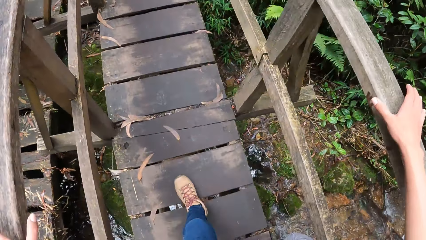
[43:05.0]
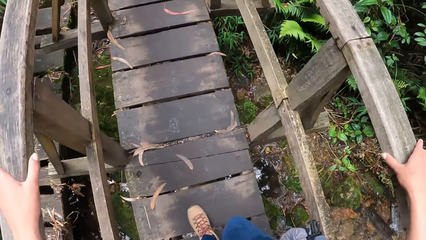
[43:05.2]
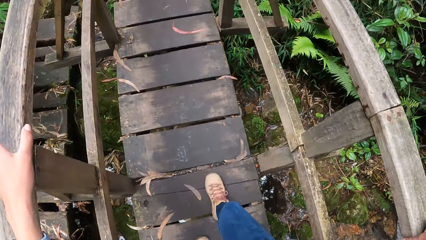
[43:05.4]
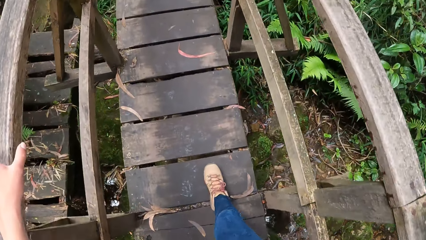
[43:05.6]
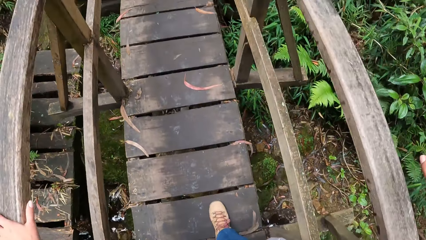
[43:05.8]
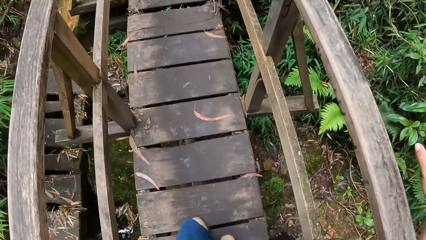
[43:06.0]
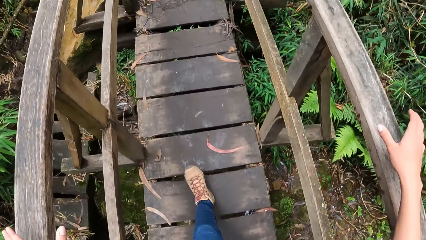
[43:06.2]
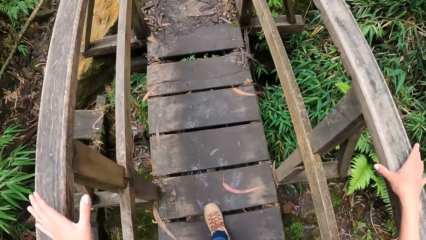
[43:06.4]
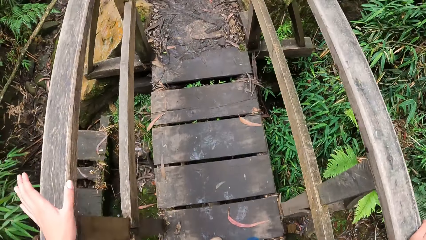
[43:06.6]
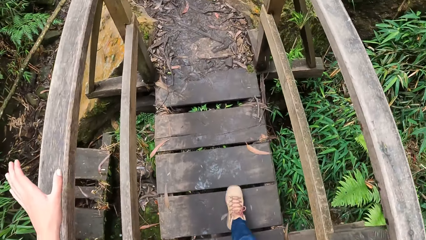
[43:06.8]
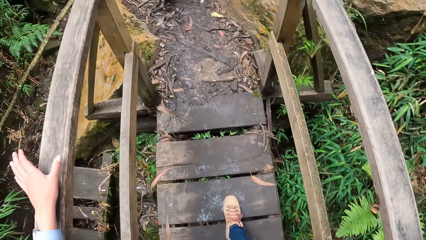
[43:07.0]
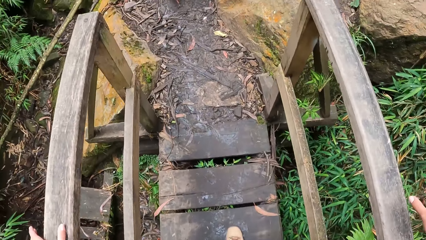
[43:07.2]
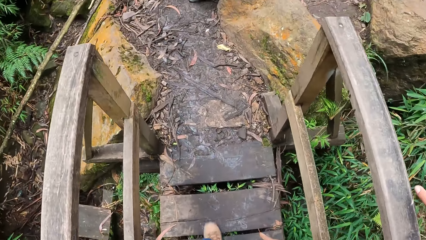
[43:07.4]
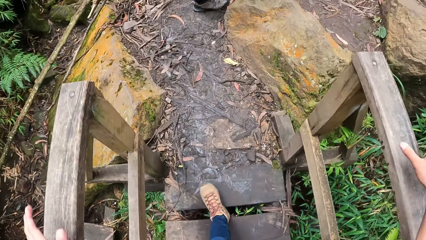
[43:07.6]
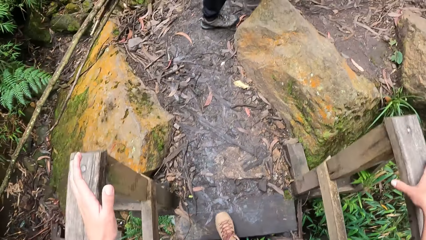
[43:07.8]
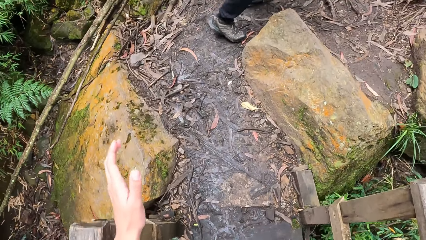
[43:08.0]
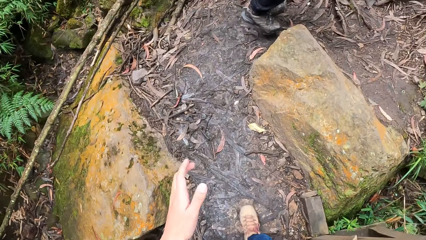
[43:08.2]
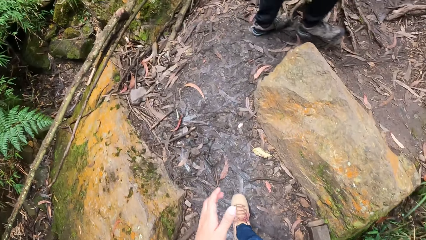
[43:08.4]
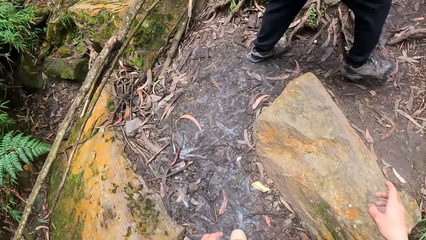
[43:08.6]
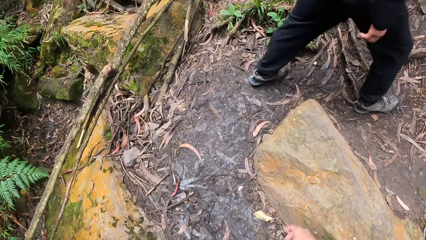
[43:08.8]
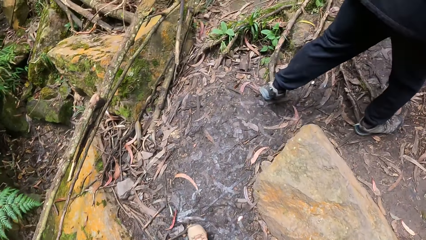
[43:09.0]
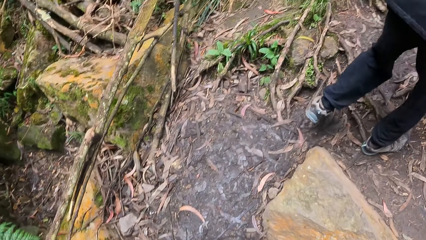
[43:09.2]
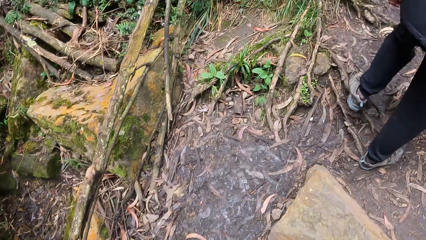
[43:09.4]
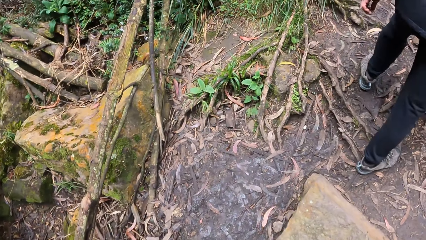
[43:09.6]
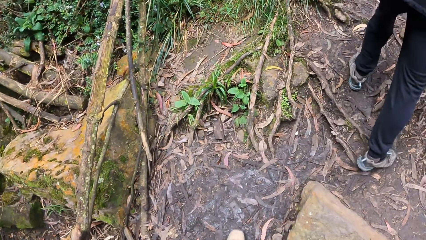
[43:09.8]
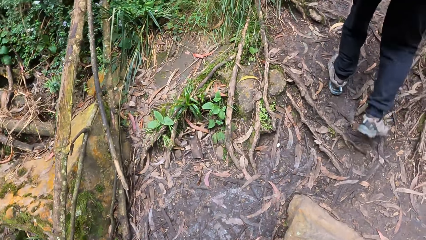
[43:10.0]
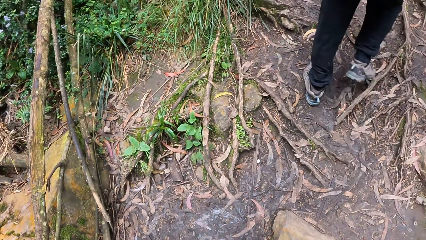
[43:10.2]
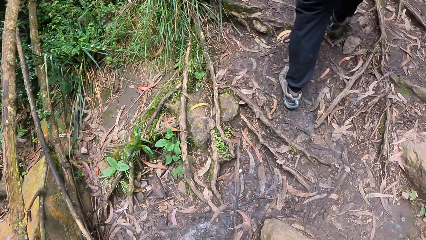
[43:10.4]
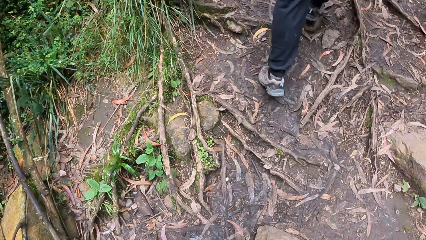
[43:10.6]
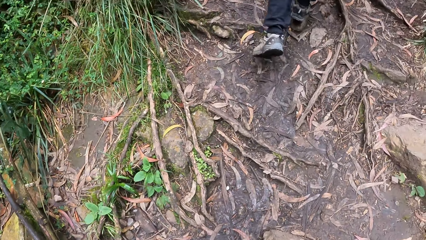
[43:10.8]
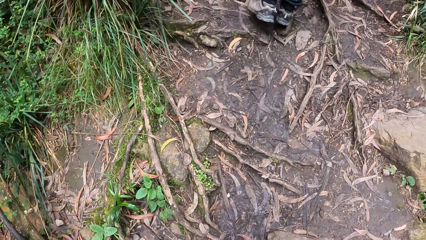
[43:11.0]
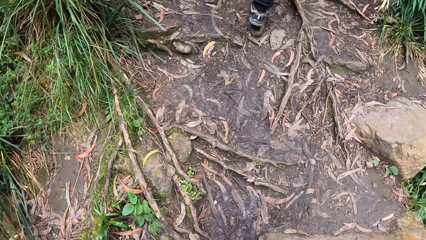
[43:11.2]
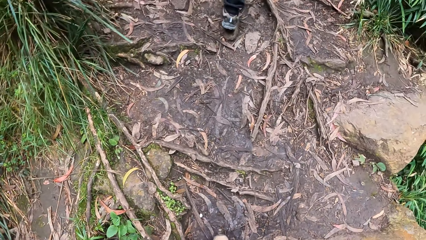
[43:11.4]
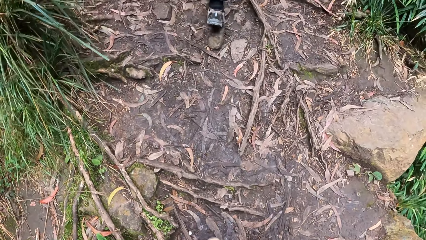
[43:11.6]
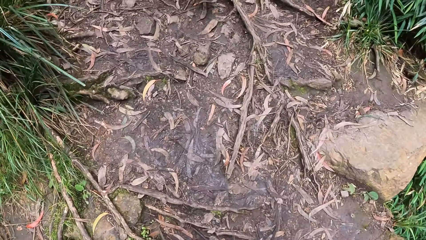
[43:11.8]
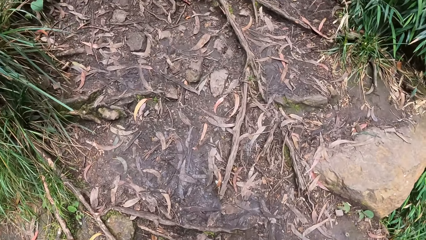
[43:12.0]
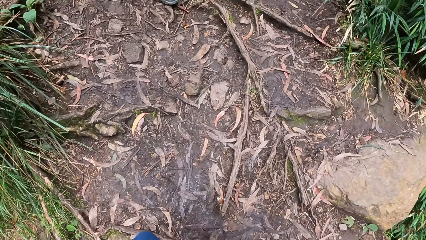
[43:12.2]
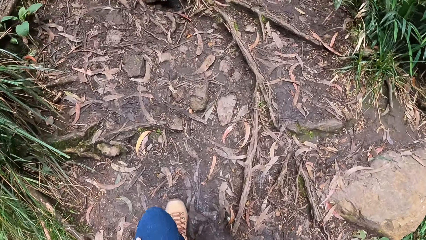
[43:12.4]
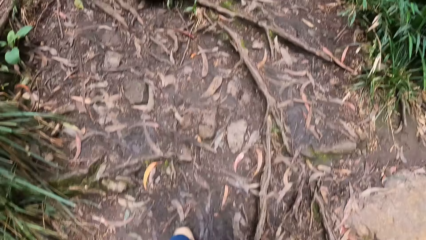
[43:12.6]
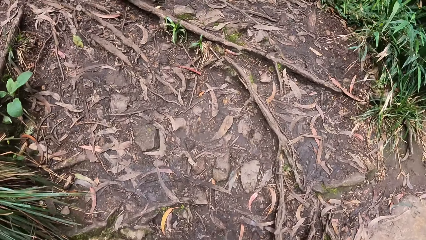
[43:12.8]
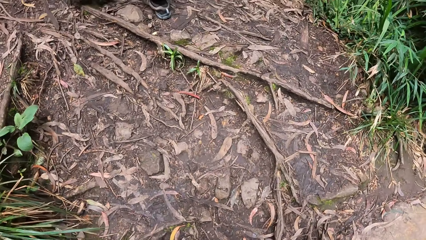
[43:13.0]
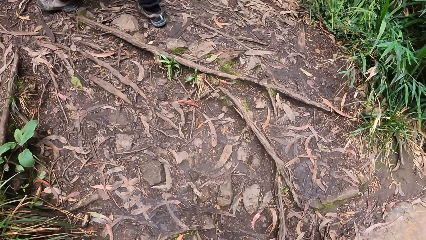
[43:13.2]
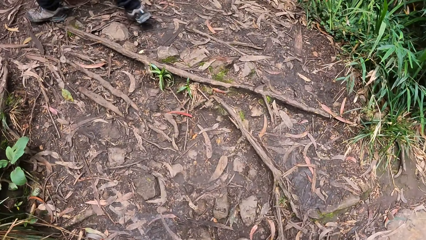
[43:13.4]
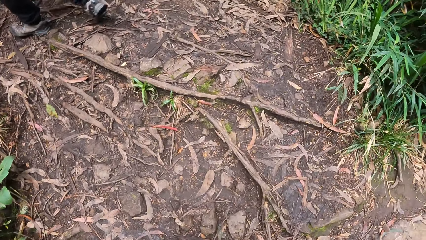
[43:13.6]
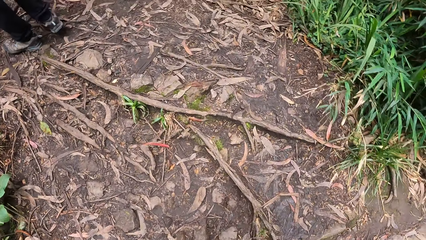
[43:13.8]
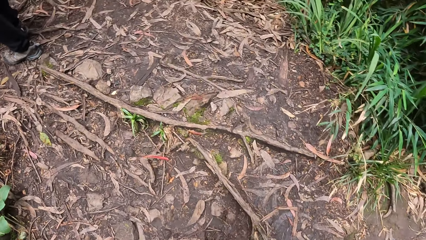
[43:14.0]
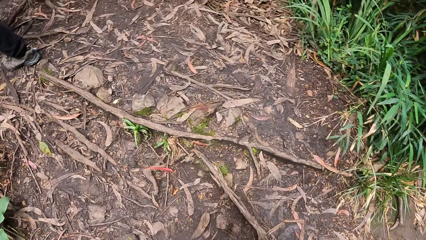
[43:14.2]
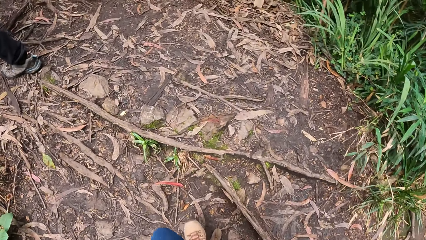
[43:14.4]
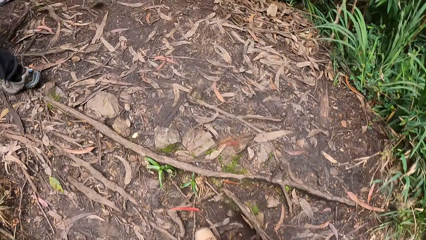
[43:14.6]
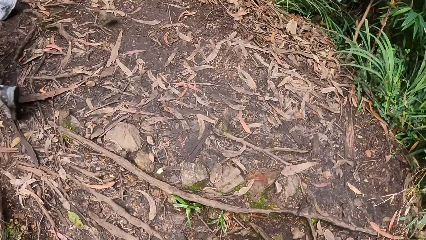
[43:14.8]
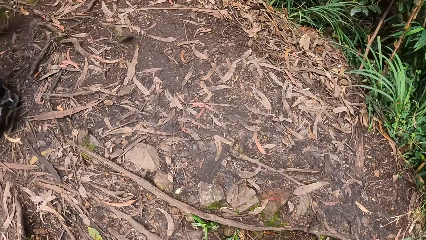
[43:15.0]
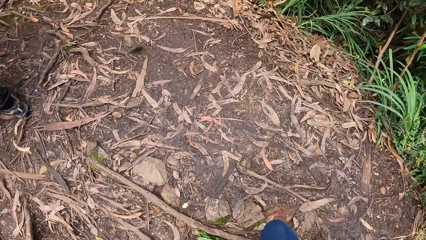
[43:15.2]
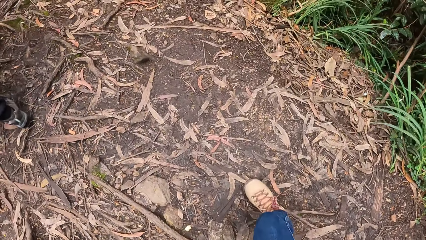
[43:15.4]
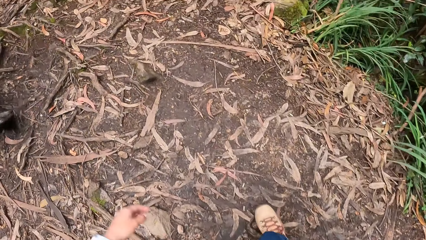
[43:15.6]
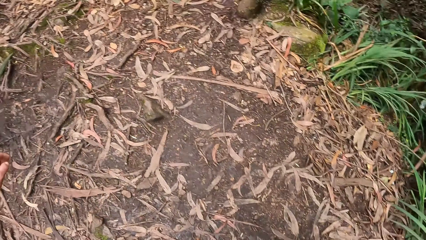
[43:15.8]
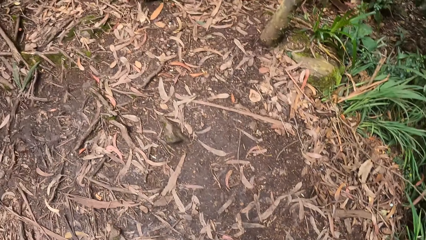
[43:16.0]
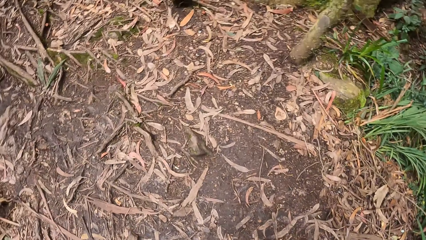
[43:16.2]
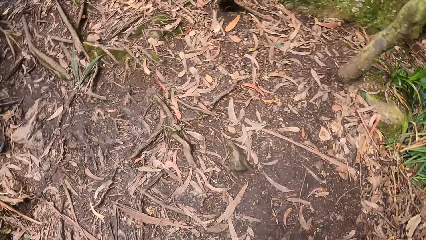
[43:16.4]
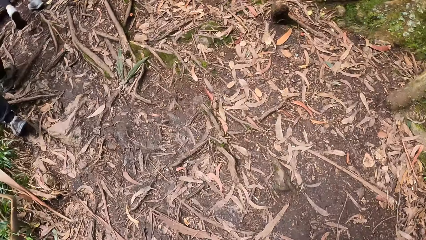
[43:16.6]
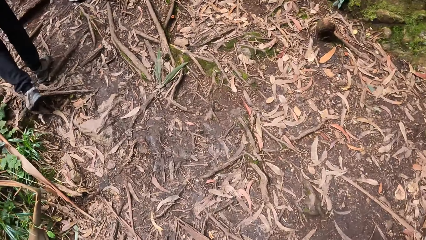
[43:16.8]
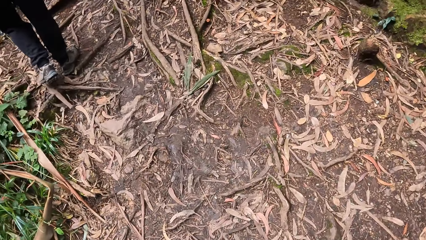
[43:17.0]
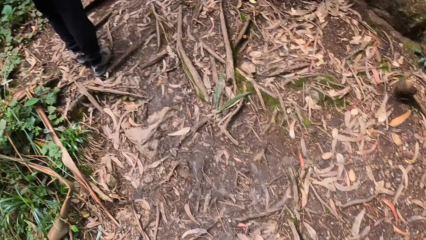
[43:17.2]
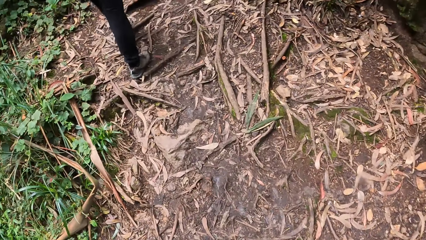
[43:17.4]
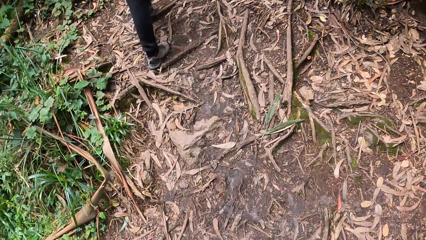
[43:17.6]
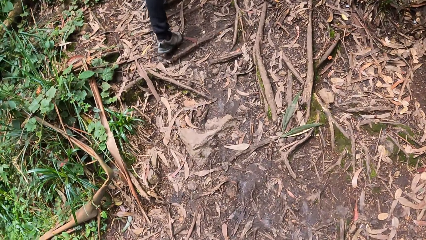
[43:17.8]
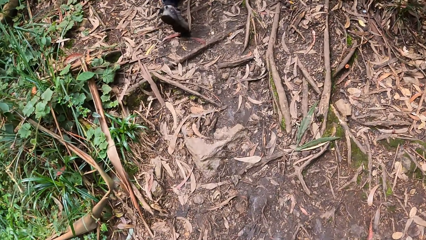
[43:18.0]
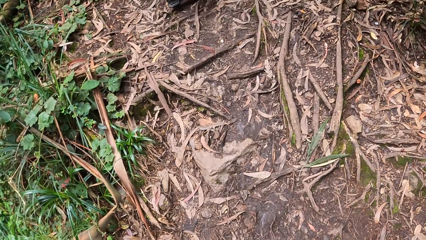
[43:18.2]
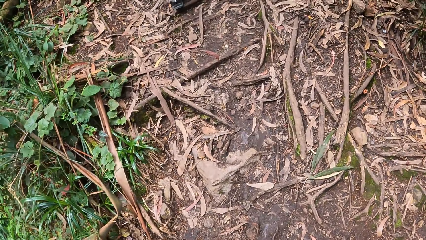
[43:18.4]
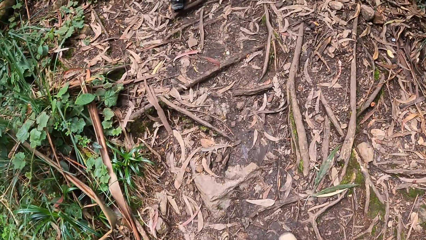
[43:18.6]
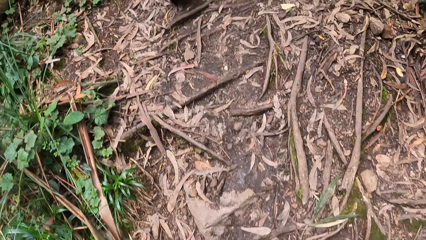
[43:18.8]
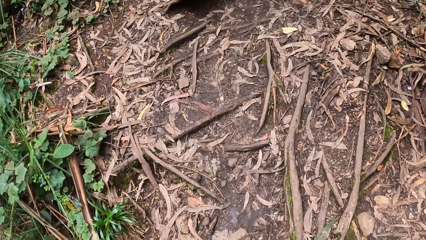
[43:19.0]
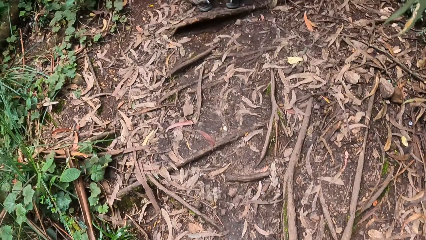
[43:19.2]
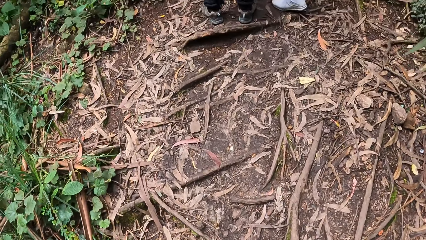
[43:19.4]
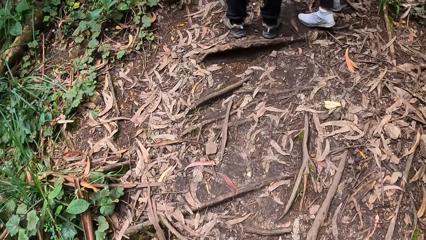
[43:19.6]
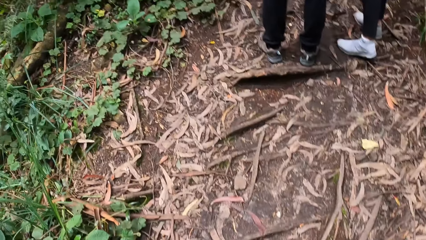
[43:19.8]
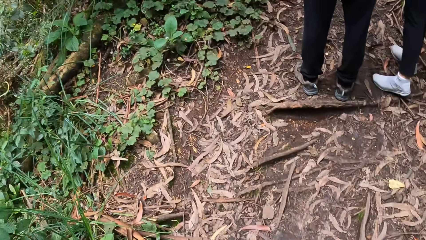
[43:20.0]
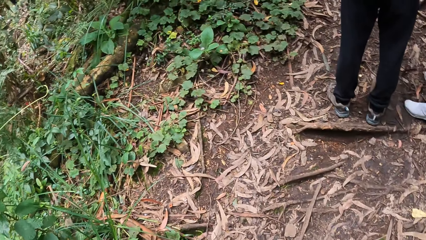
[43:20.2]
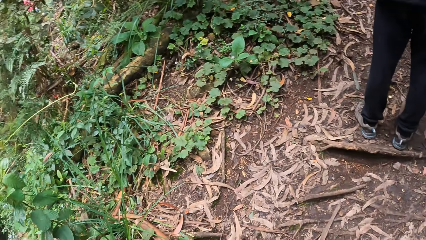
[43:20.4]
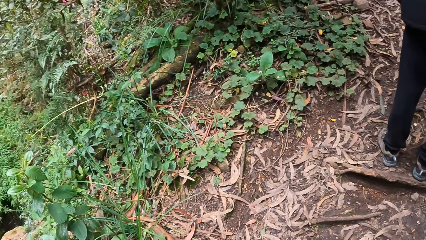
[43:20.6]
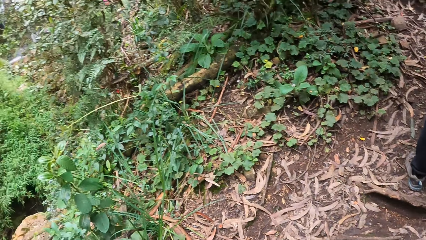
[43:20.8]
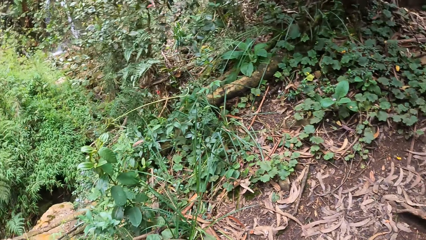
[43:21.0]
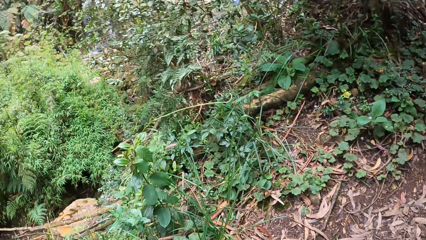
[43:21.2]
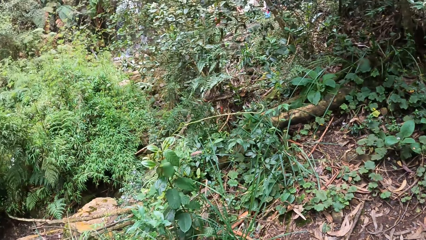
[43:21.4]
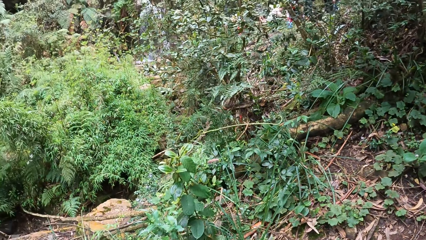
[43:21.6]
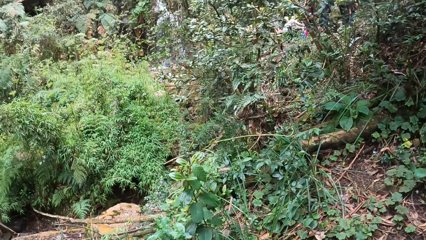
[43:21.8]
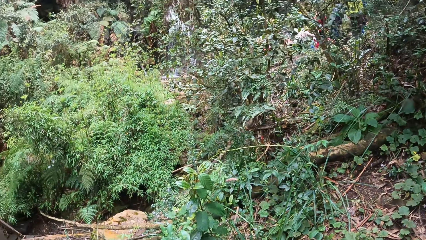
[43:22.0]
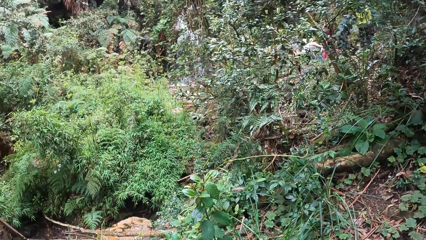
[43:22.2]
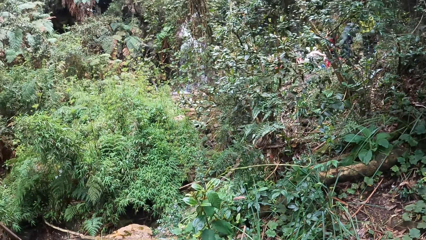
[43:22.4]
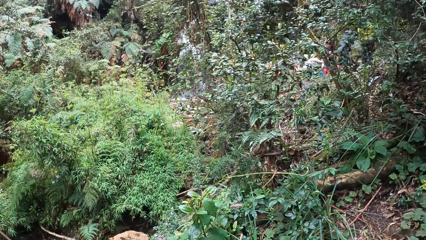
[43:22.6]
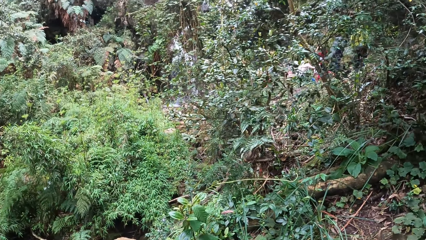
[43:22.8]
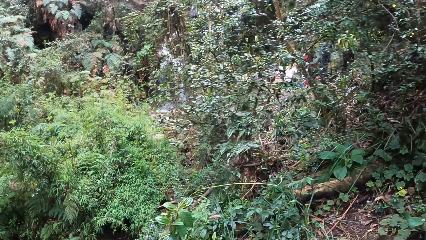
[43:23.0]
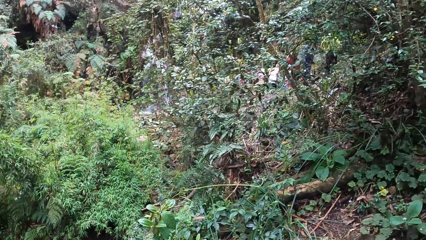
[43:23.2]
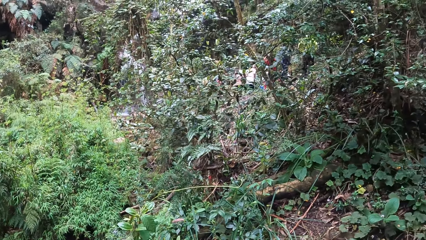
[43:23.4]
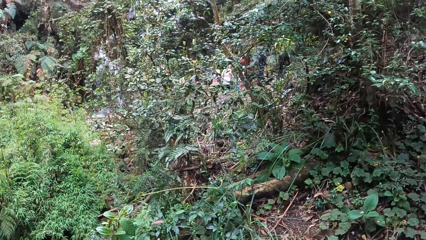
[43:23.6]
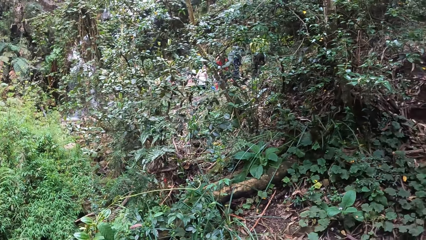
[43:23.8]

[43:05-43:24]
The camera wearer holds a wooden bridge. A person walks in the forest. The camera wearer walks around. They walk in the forest. They move the left hand. They walk in the forest. The person stands in the forest. The camera wearer turns around.
